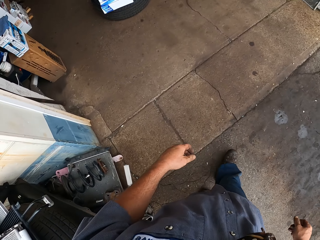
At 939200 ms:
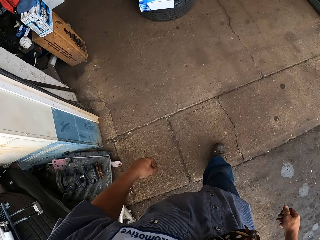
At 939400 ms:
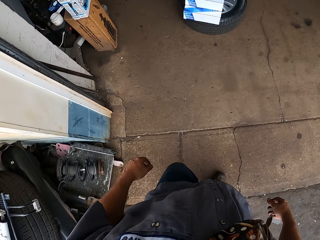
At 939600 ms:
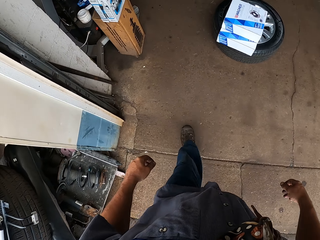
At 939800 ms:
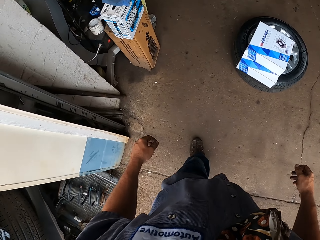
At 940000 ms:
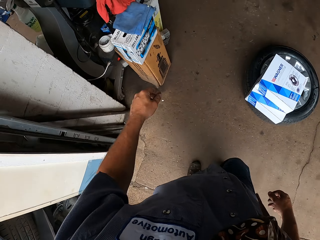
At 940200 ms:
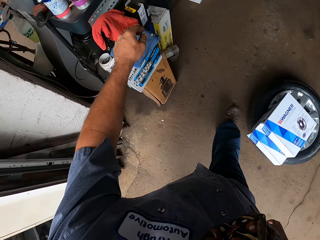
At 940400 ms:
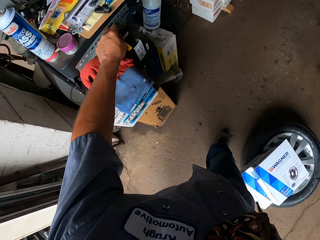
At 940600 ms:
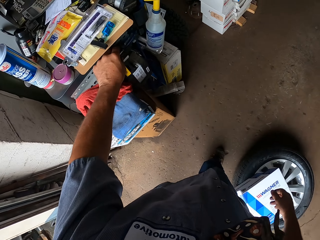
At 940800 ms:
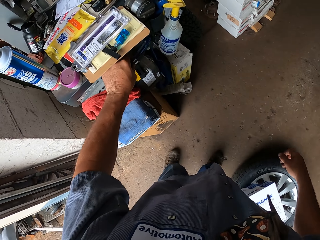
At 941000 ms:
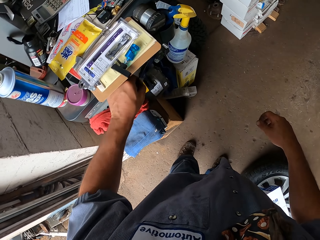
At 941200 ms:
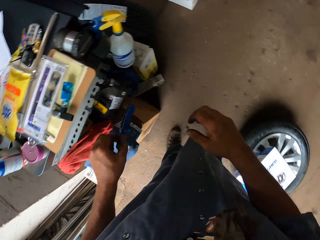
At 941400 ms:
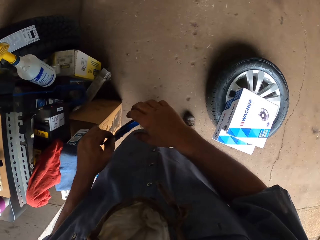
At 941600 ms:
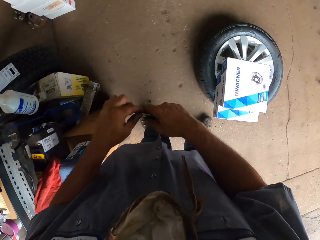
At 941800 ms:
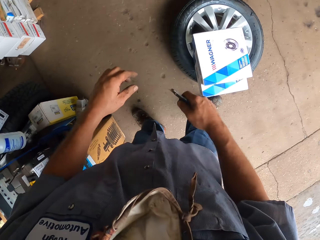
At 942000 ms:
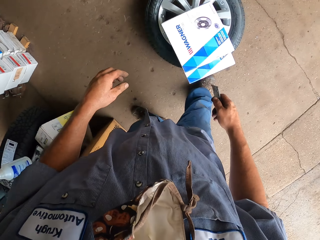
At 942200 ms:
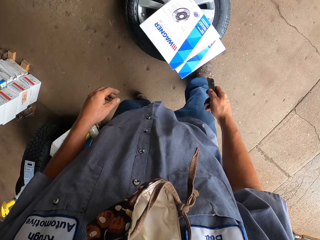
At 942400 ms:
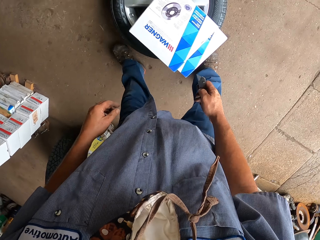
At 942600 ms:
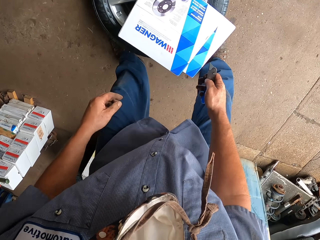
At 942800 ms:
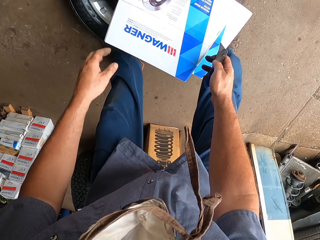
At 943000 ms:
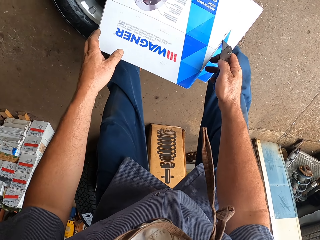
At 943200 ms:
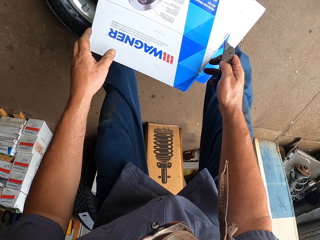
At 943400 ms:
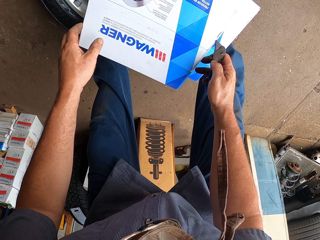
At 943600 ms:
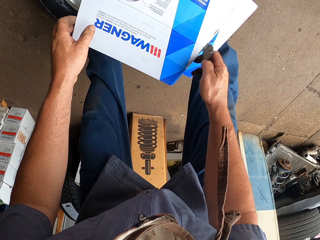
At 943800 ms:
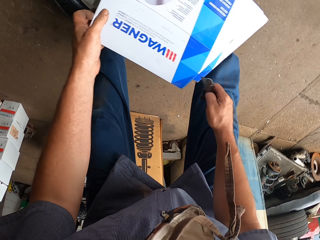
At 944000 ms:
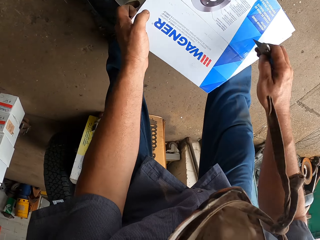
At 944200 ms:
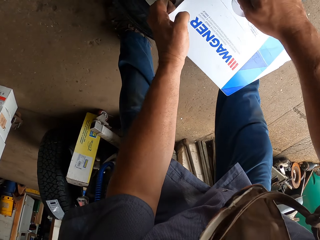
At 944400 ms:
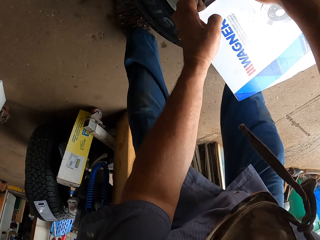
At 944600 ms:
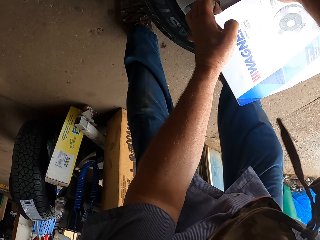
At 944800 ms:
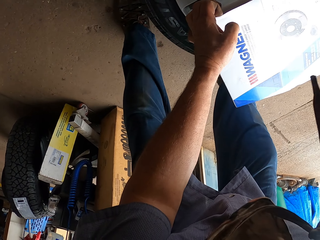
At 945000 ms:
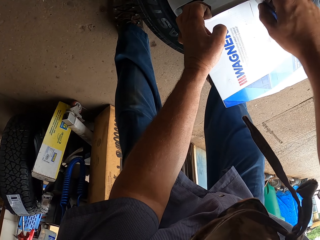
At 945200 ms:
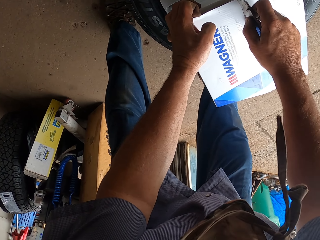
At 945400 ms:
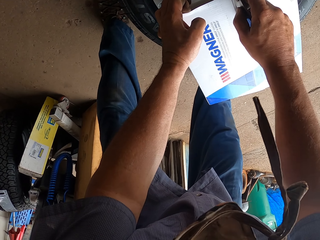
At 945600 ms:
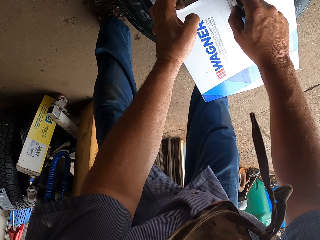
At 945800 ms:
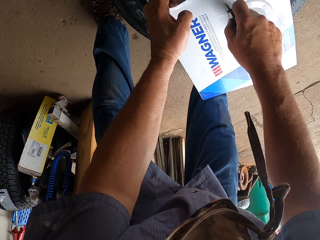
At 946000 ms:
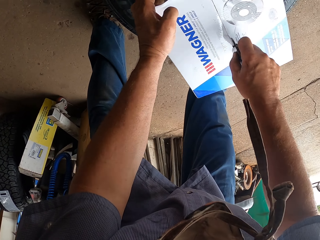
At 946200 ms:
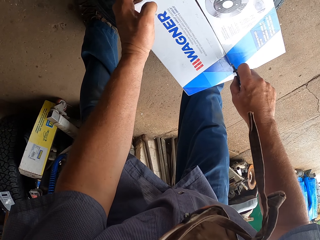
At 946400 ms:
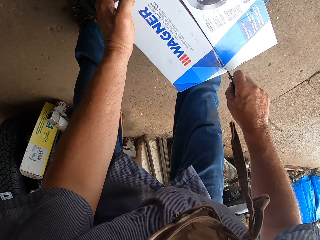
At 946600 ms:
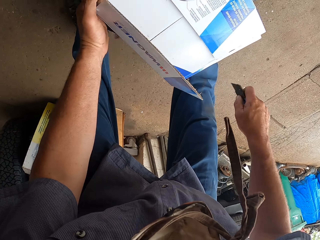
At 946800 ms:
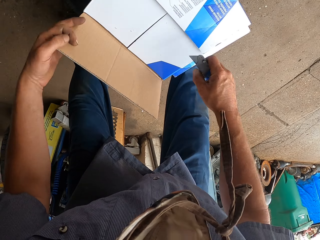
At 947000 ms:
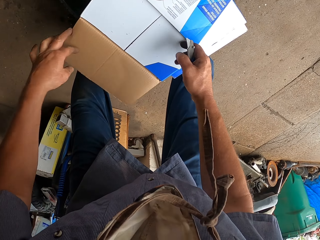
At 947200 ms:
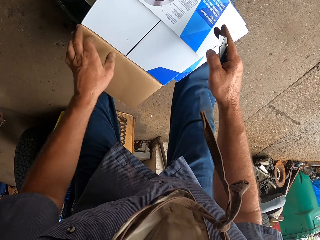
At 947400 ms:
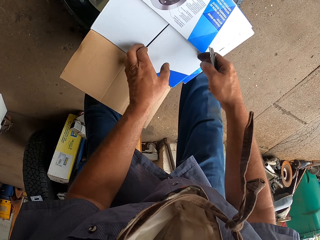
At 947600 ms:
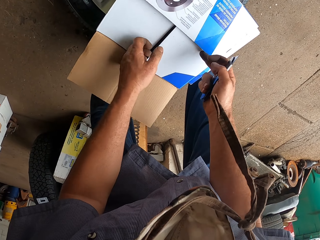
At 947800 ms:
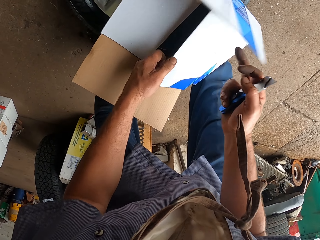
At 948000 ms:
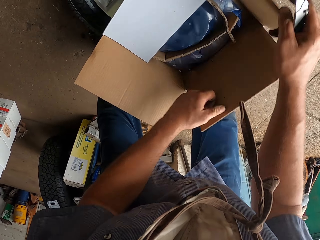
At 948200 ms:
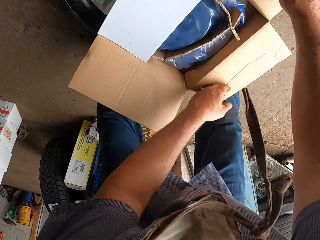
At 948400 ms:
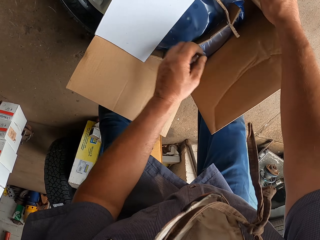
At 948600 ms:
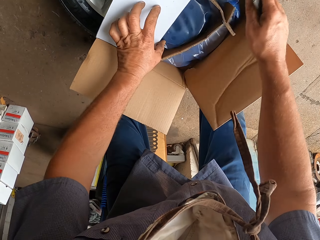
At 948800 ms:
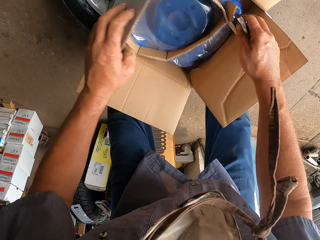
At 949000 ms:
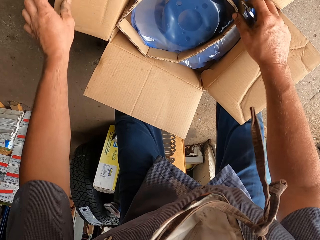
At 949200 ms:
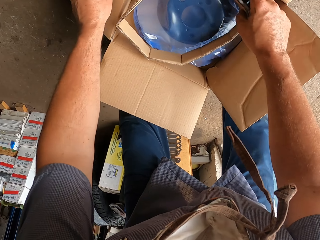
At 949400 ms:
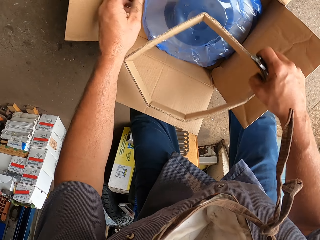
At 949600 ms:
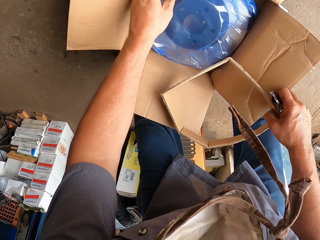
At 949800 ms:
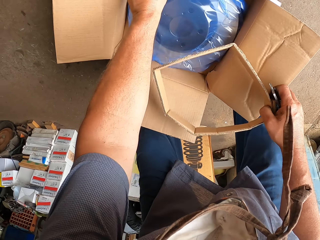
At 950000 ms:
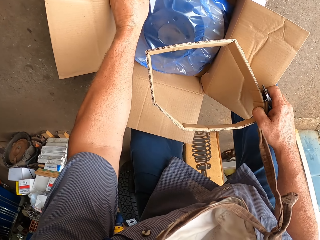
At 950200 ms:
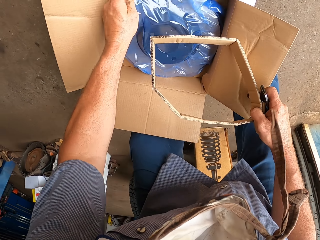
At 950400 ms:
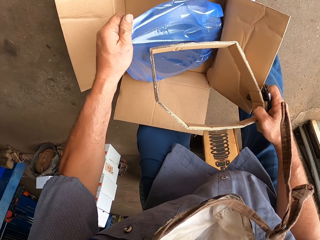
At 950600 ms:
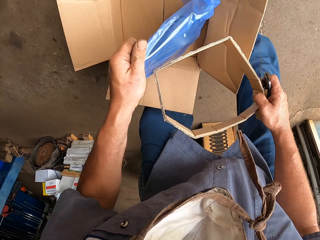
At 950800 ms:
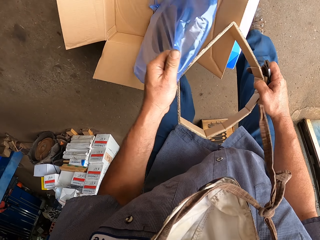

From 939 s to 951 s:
The camera wearer walks in the room. They pick up a knife. They hold the blade with the right hand. They hold a box with both hands. They tear the box. They cut the box with the blade with the right hand. They open up the box with both hands. They hold the rim.

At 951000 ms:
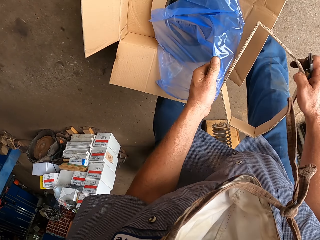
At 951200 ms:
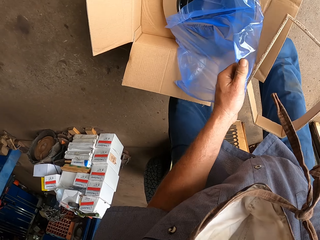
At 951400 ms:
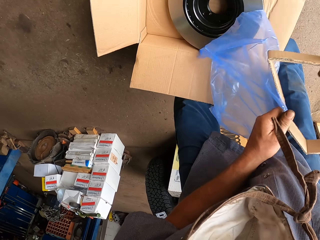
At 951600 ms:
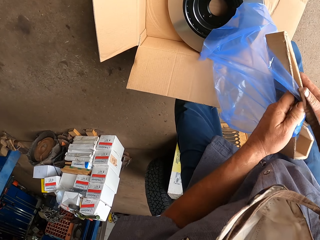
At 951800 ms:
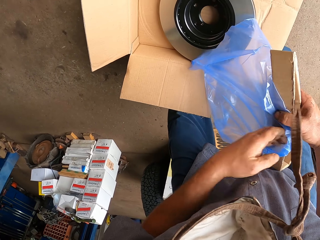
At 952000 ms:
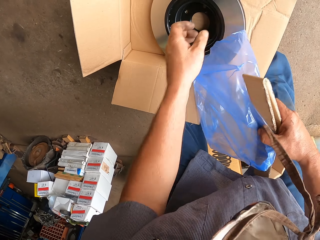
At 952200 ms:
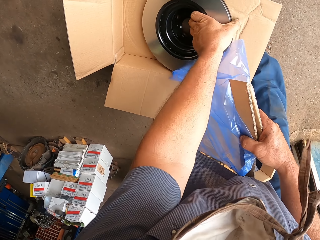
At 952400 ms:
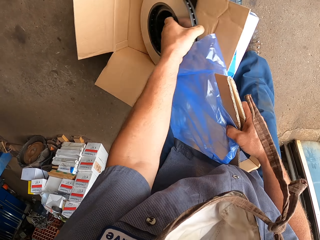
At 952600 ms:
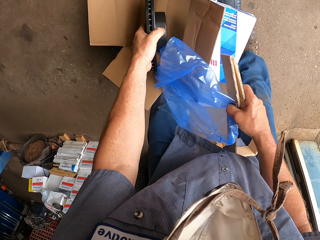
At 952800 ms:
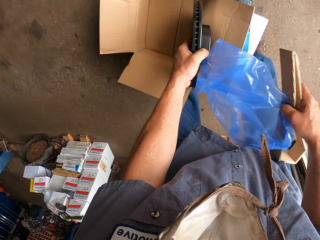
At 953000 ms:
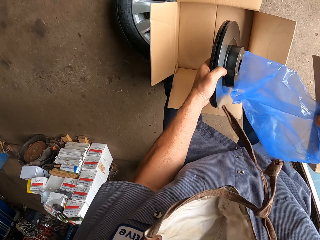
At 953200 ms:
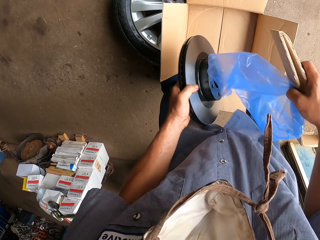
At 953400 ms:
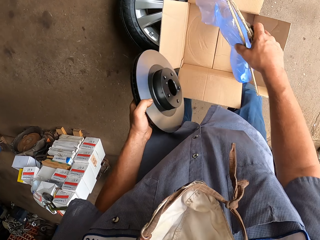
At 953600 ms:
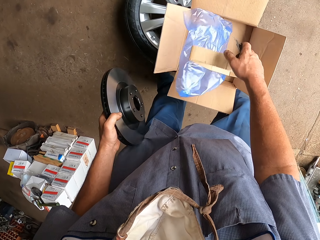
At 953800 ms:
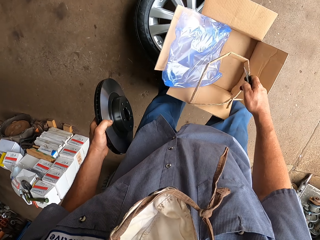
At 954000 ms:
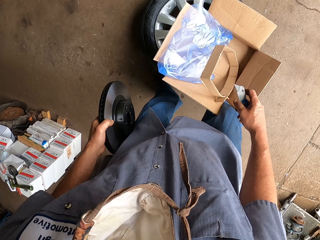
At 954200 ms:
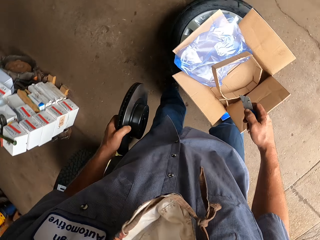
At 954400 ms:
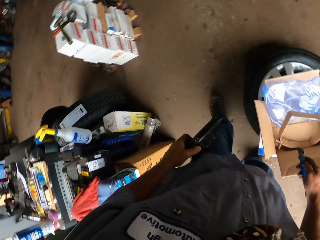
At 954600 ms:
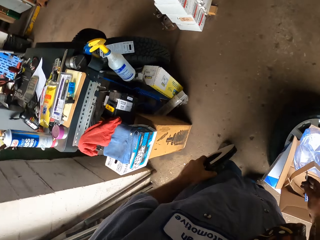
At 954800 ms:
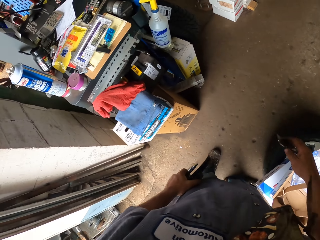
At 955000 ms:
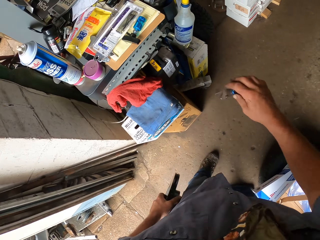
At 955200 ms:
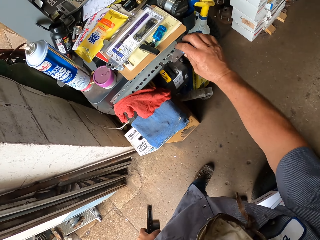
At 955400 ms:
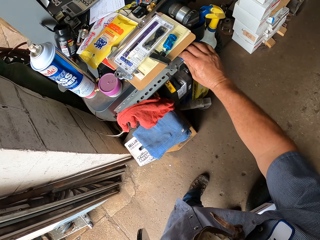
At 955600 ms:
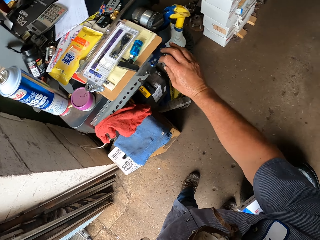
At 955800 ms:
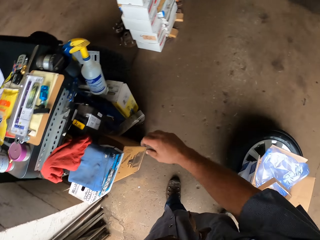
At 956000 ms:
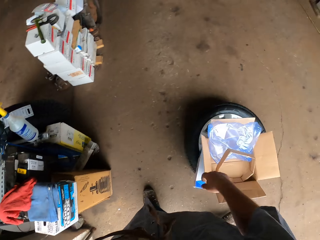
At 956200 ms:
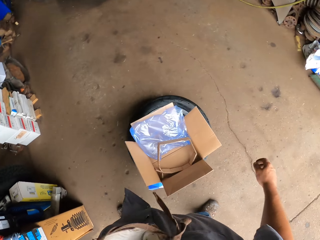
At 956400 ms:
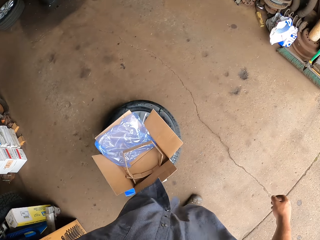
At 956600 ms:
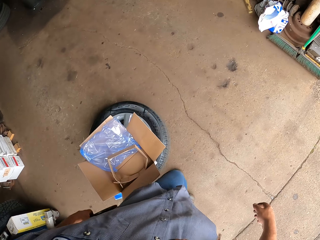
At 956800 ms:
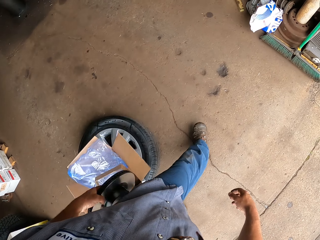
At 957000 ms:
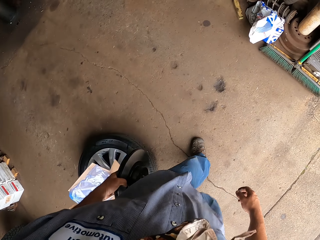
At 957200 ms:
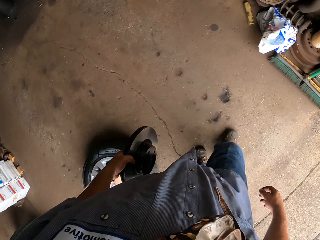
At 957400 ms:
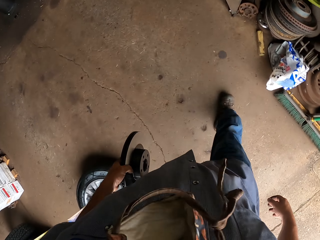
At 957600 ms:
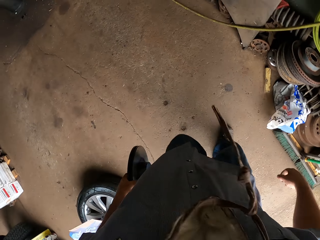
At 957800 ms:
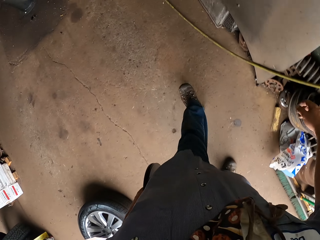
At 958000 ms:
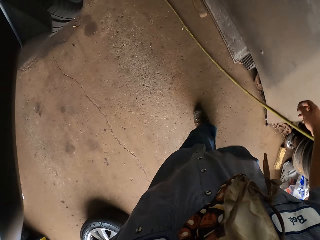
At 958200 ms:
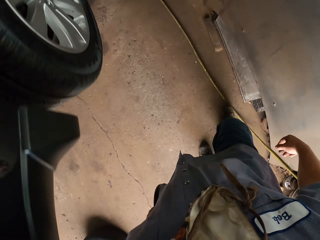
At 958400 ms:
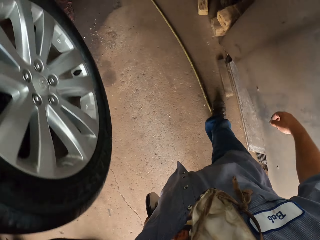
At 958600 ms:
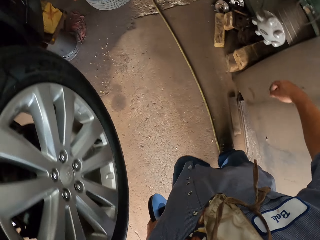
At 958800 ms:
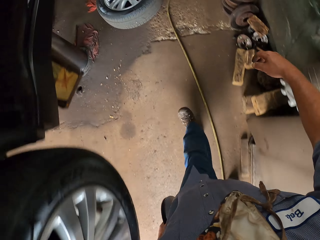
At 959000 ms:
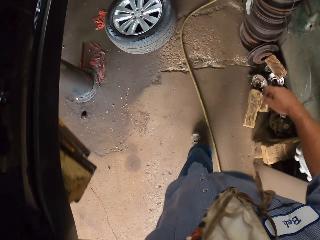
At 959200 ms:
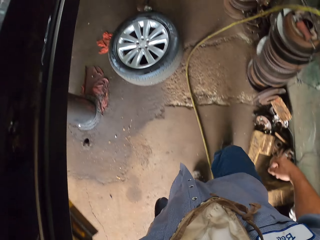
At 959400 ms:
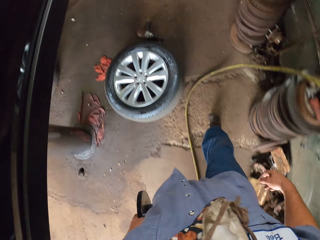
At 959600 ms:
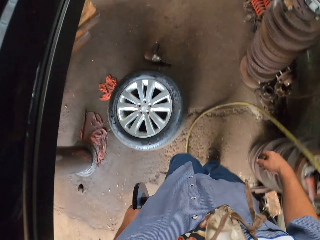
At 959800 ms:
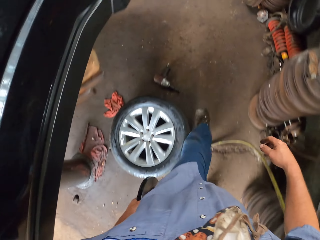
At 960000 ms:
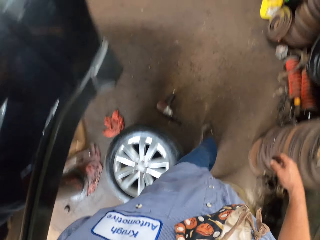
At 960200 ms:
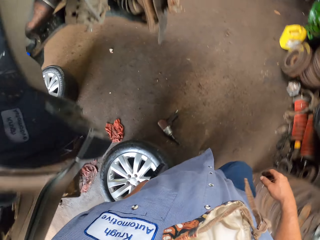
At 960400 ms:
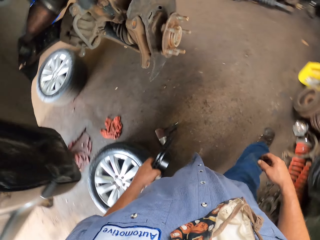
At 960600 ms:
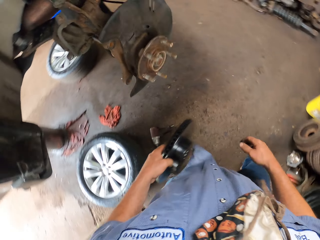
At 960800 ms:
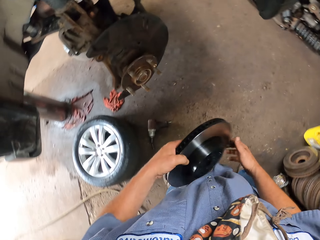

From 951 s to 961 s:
The camera wearer picks up a new rim plate with the left hand. They remove the paper from the rim with the left hand. They pick up the rim. They carry the rim plate with the left hand. They place the papers in the box. They place the knife beside the book. They walk in the room. They carry the rim plate with the left hand.
